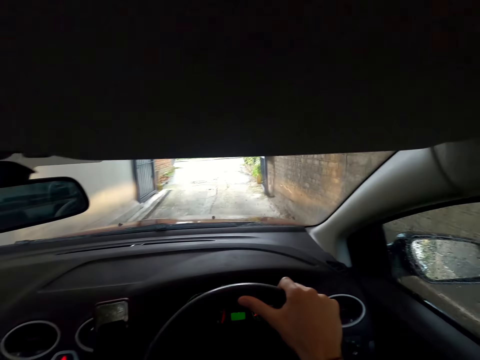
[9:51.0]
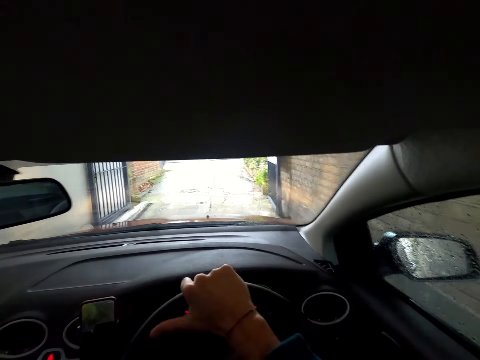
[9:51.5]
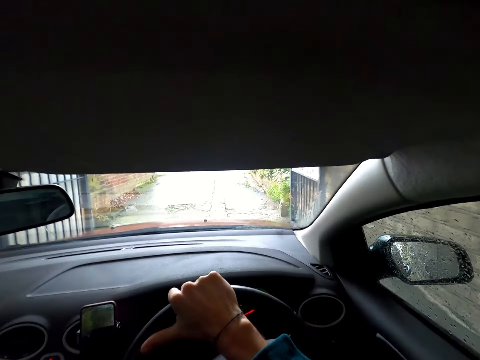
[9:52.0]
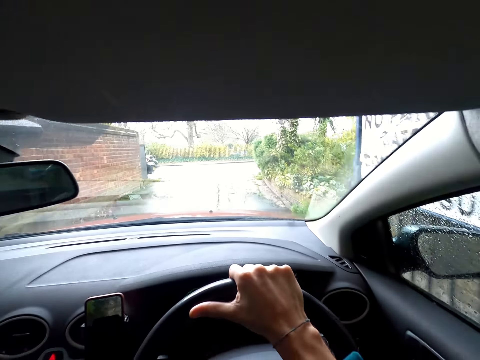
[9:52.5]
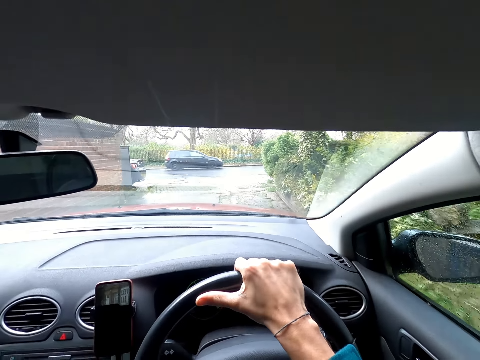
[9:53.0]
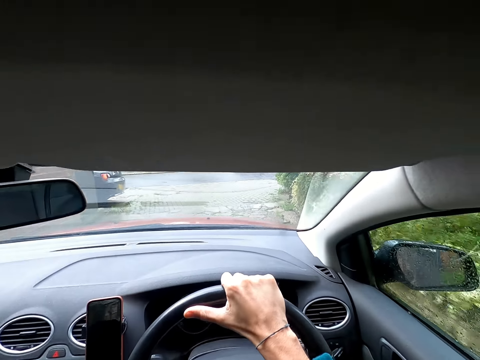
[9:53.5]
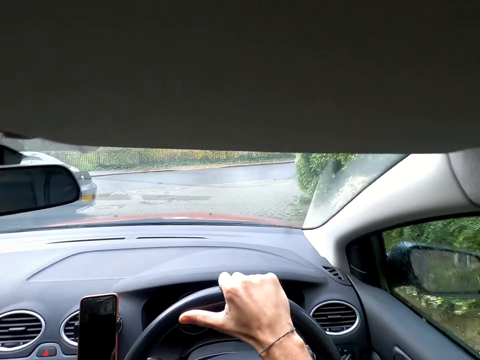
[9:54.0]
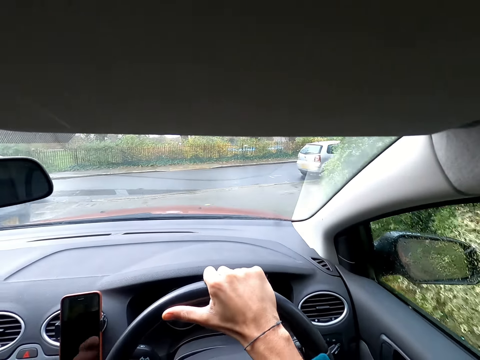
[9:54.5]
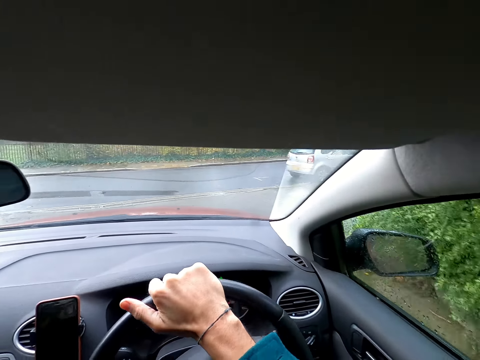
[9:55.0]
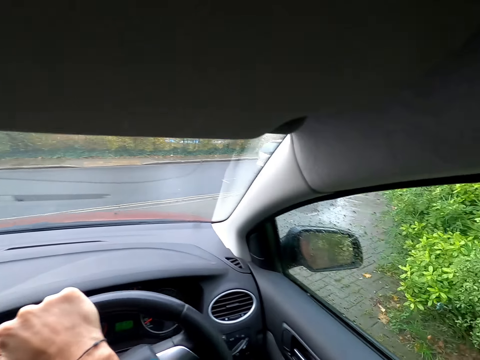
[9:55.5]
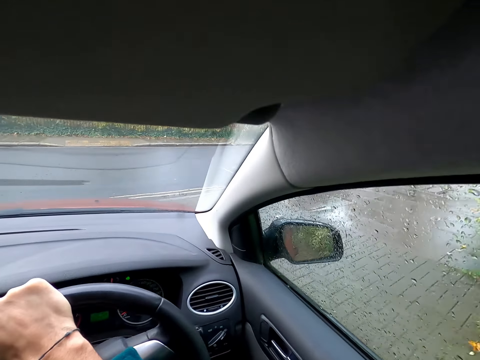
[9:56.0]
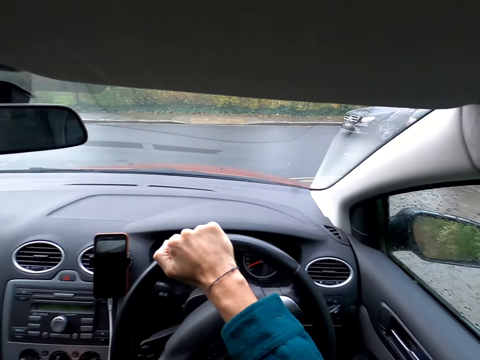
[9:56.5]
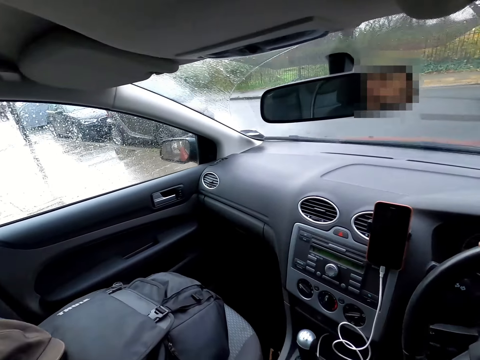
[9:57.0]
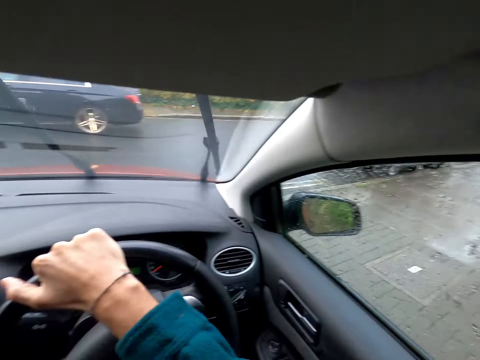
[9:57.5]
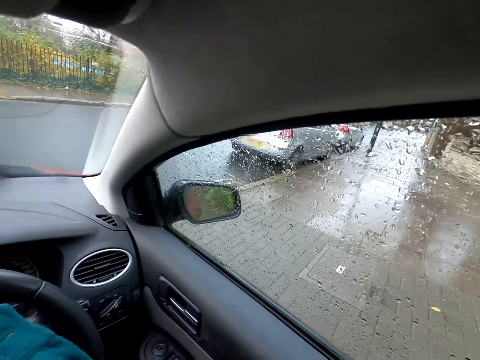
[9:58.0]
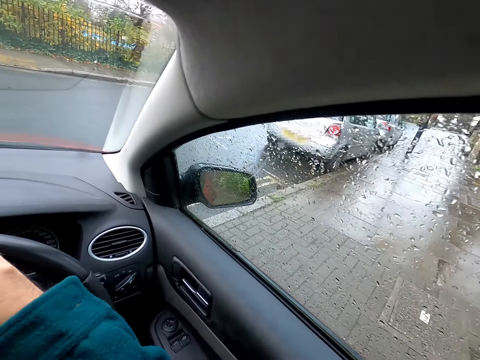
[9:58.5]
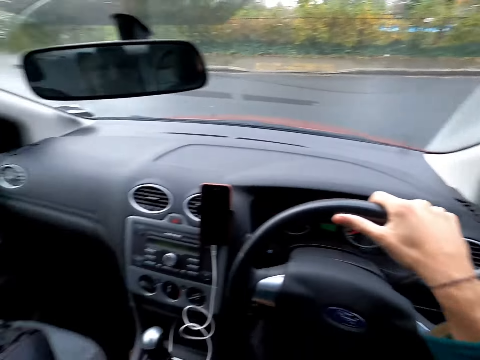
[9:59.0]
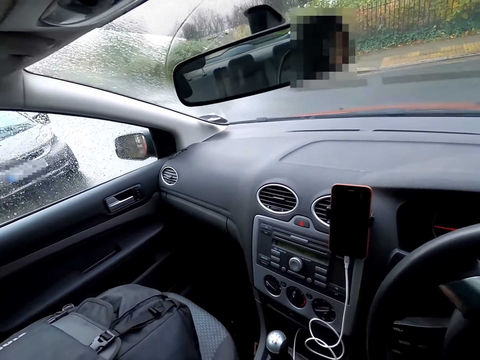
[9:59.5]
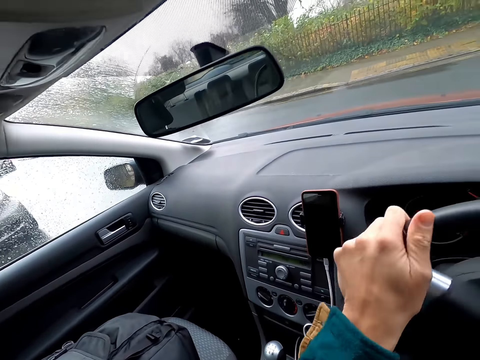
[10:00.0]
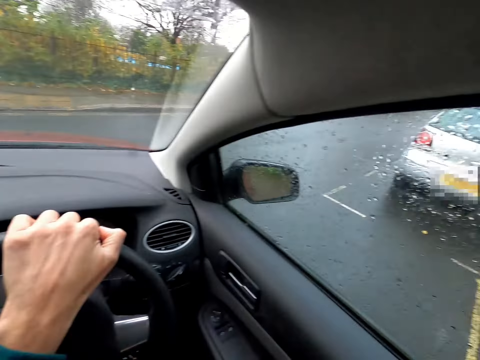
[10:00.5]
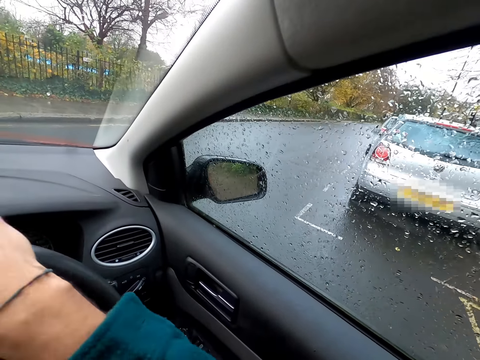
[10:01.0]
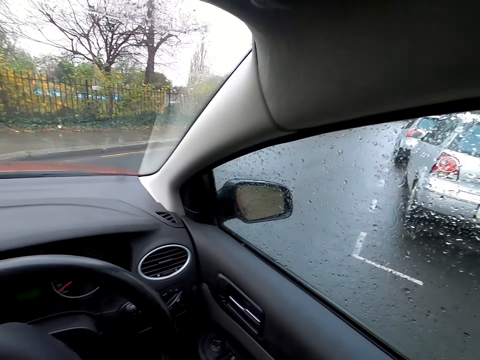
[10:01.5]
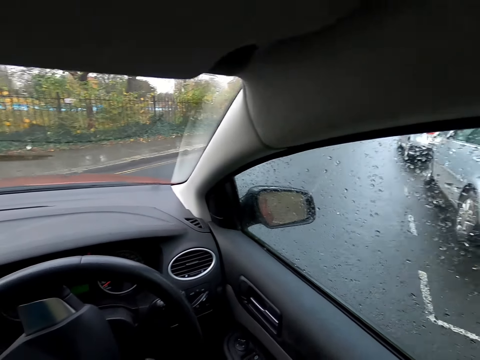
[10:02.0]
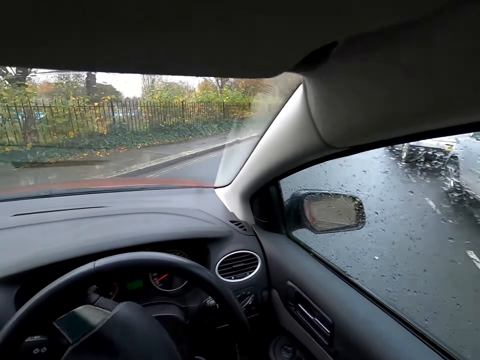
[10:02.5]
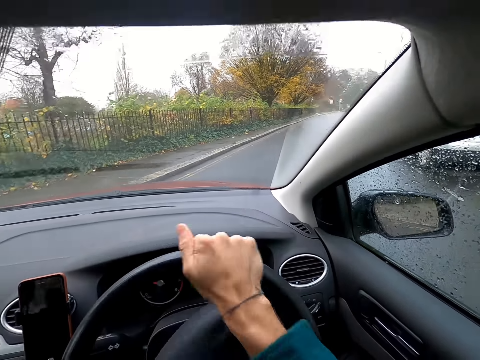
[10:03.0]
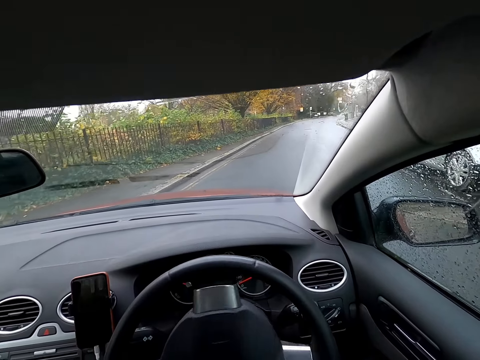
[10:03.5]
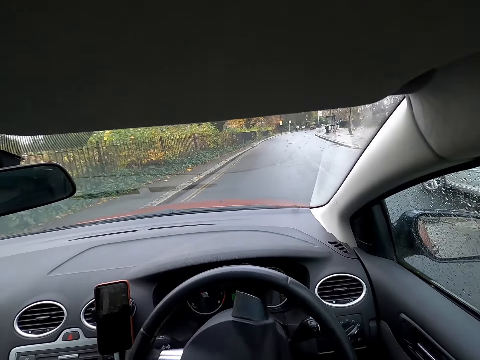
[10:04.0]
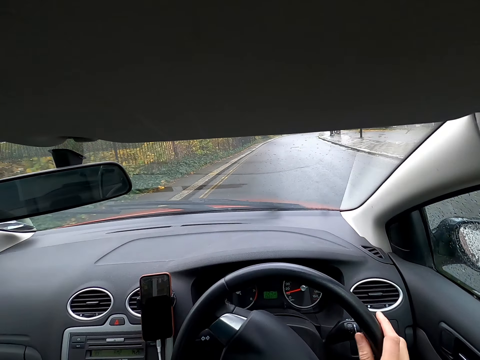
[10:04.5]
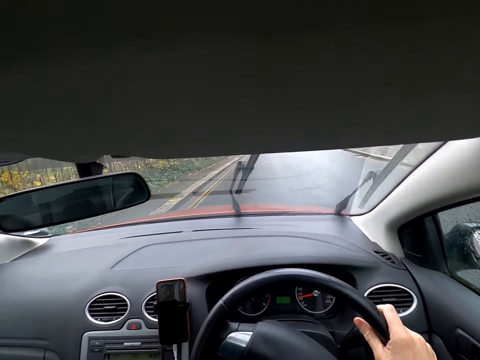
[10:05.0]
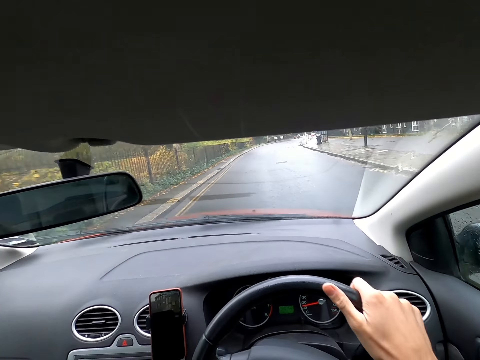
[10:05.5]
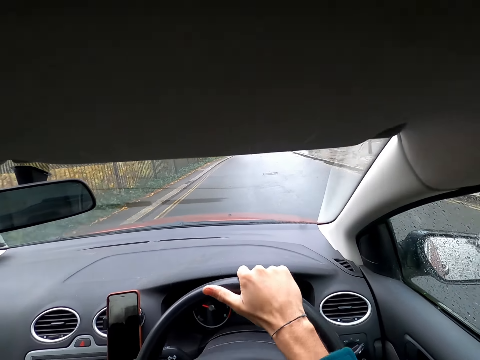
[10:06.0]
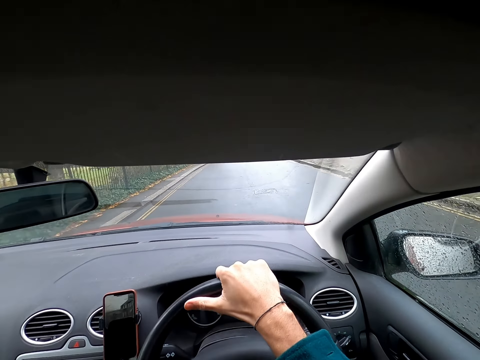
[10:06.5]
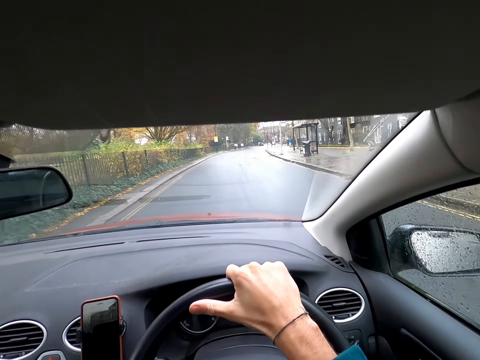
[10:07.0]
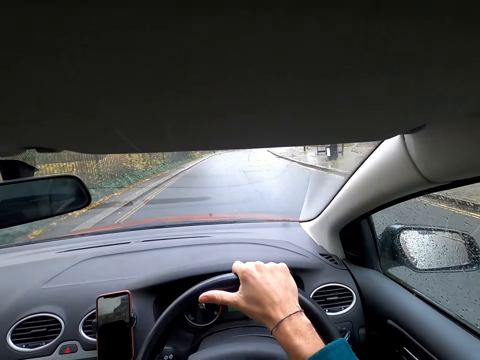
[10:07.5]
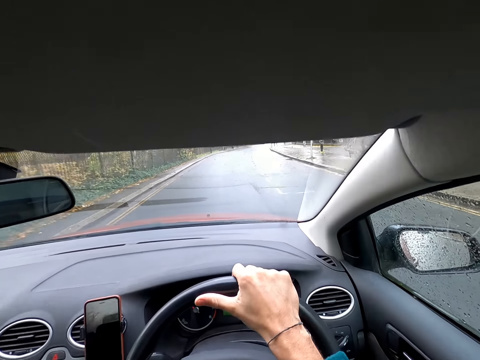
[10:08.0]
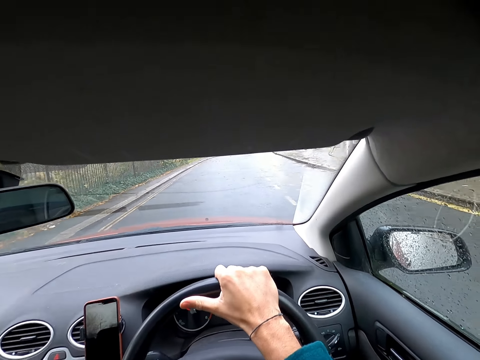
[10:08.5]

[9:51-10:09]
A green car drives past the camera wearer. A black car drives past the camera wearer. The camera wearer turns the steering wheel of the car with both hands. She turns the steering wheel of the car with her right hand.

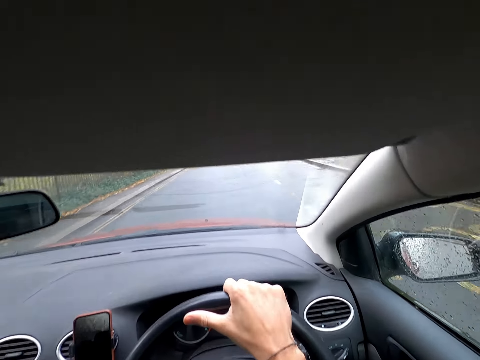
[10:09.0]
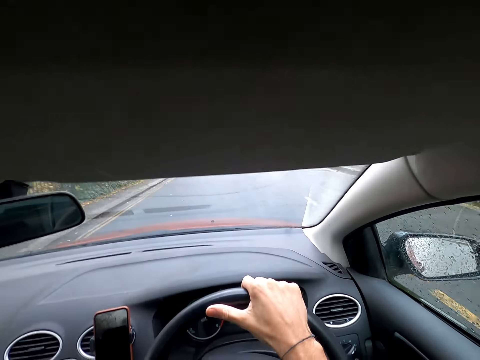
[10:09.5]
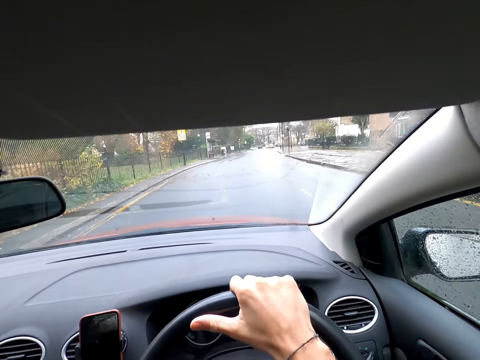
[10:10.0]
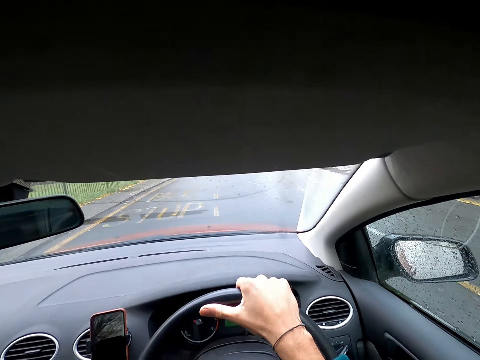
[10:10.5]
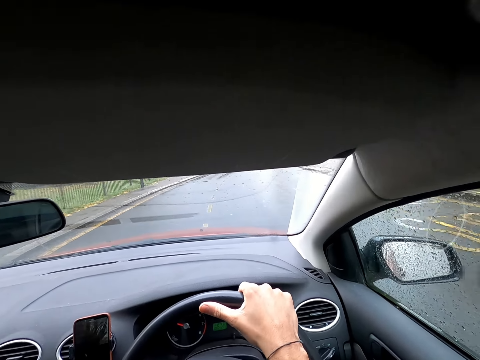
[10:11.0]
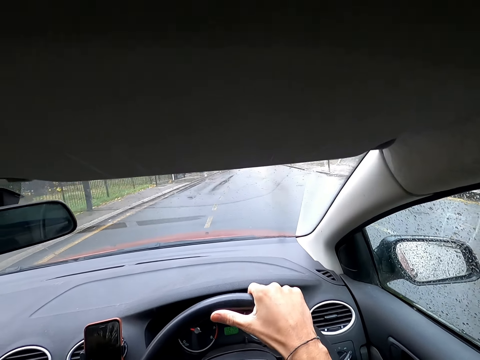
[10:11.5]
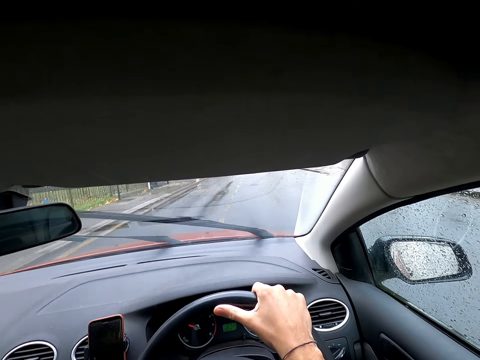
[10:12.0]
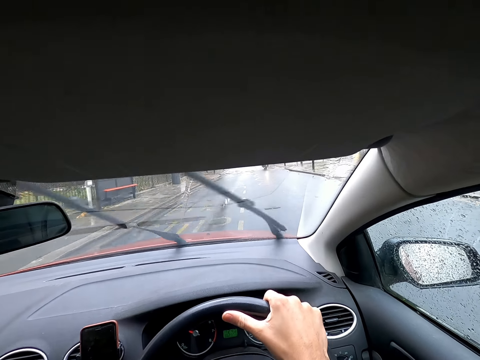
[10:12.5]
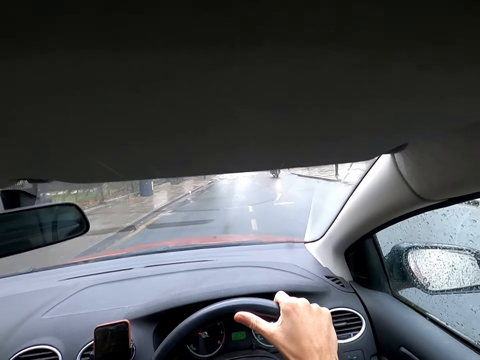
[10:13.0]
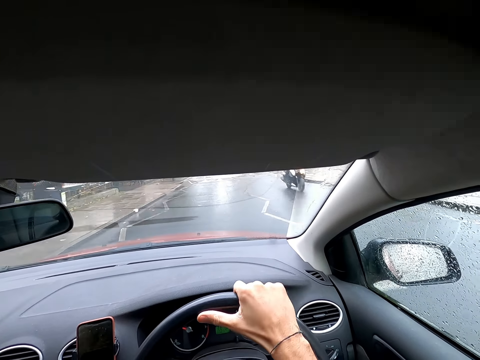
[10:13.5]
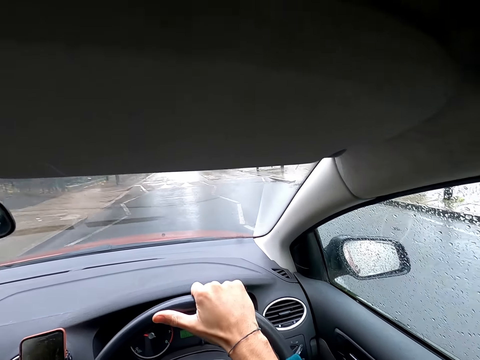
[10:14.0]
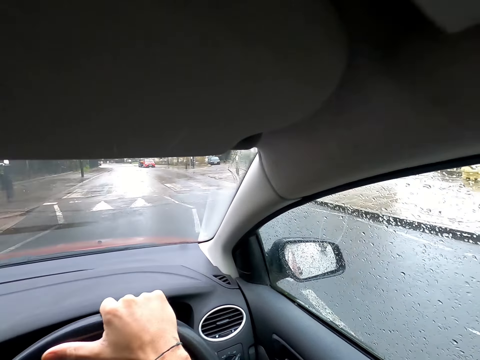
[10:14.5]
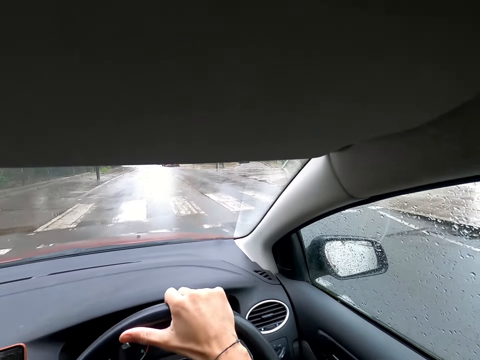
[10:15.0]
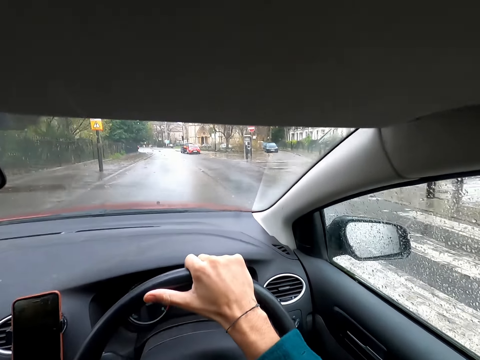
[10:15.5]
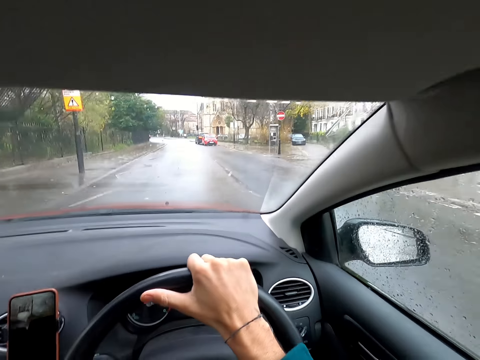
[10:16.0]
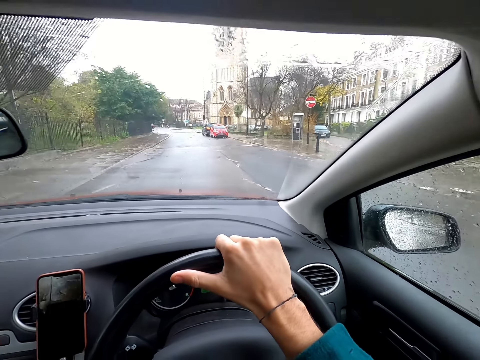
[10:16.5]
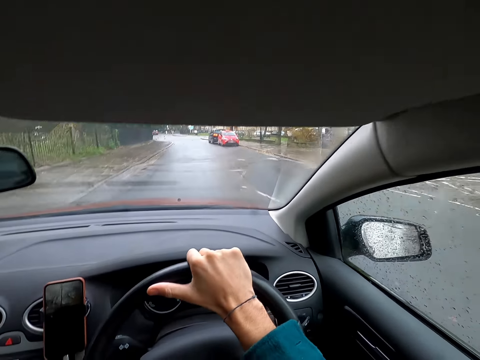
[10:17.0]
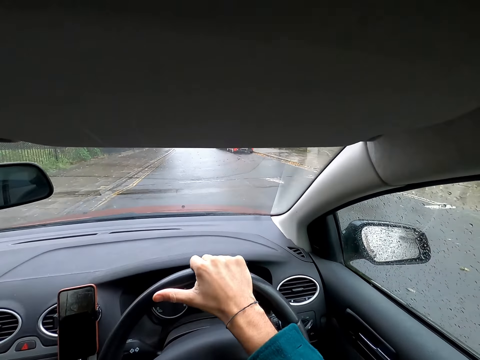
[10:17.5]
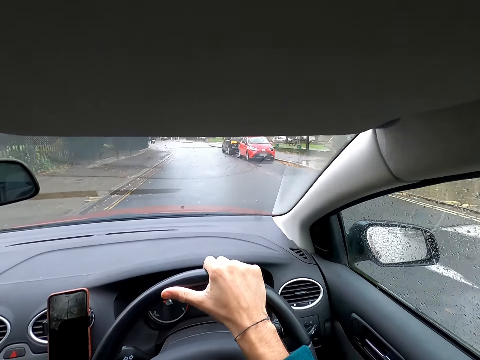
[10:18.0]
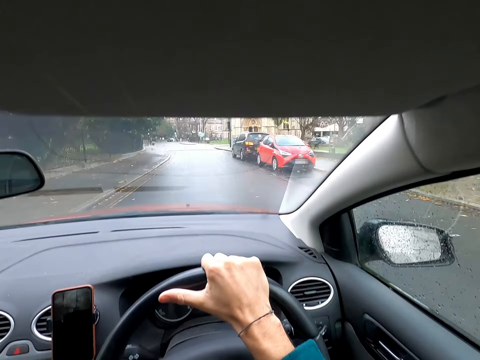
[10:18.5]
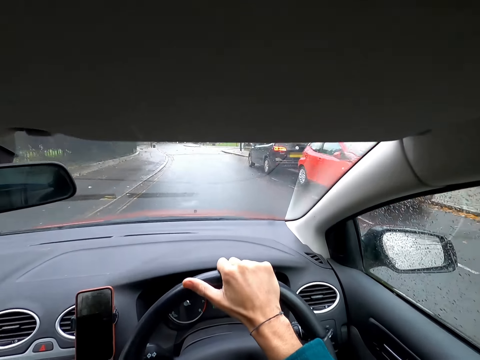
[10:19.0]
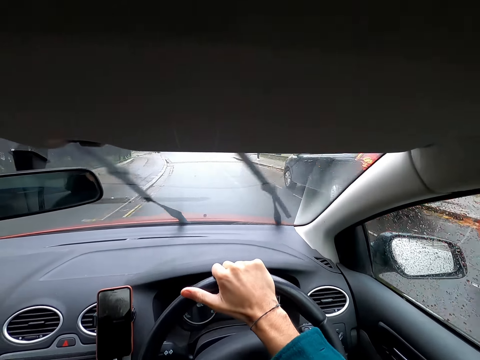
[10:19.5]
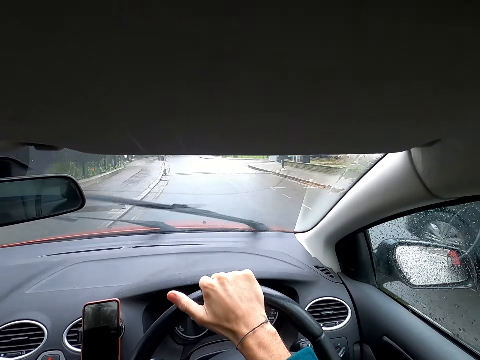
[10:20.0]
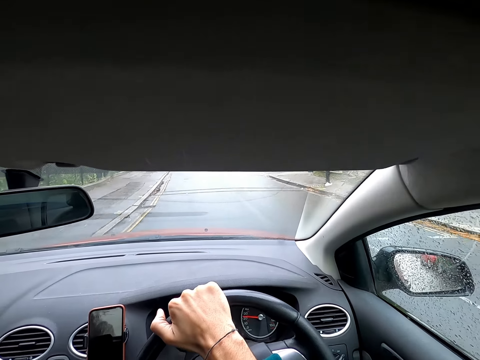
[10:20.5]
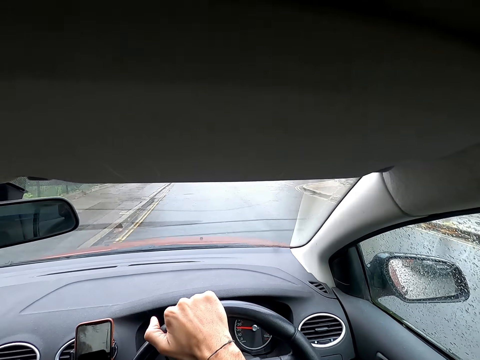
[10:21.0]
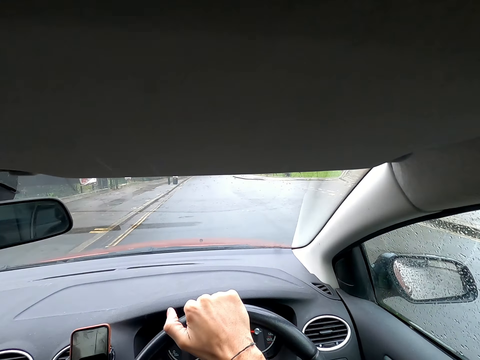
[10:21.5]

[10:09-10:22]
A cyclist drives past the camera wearer.
